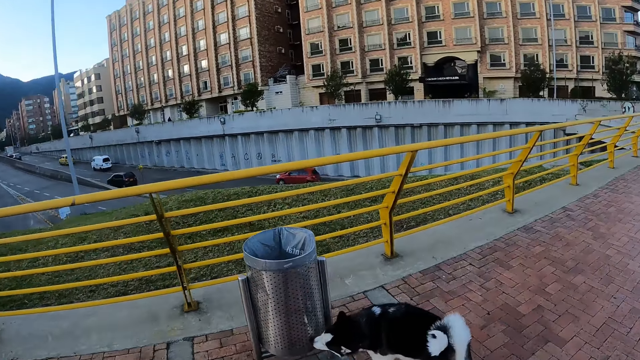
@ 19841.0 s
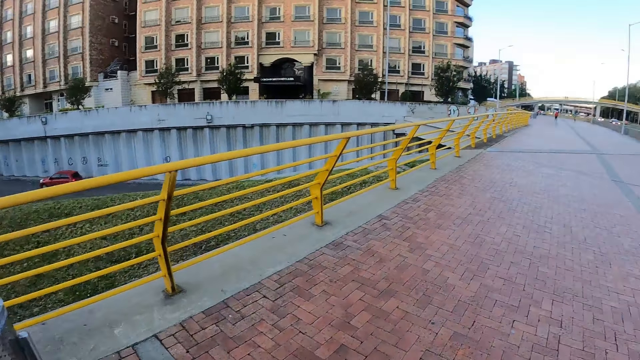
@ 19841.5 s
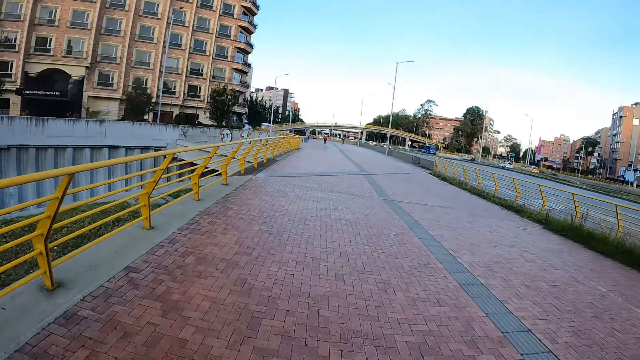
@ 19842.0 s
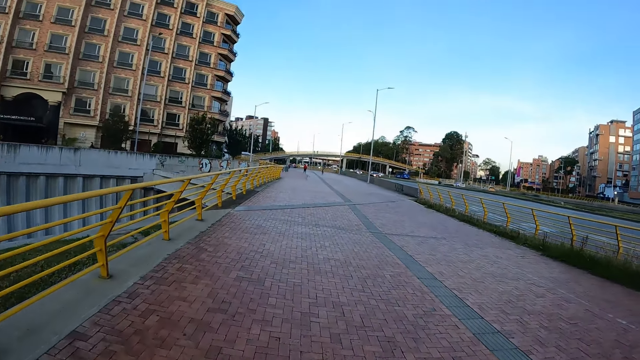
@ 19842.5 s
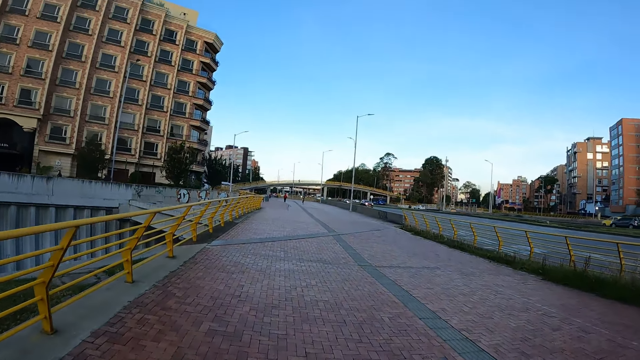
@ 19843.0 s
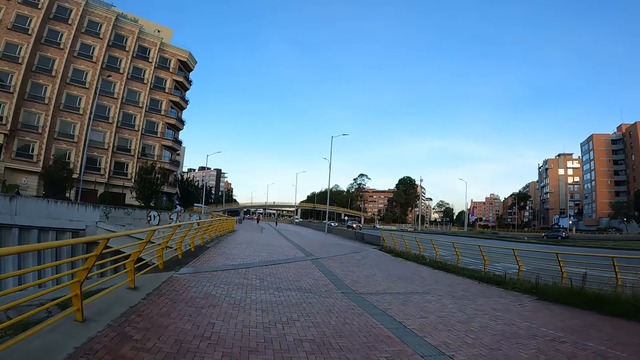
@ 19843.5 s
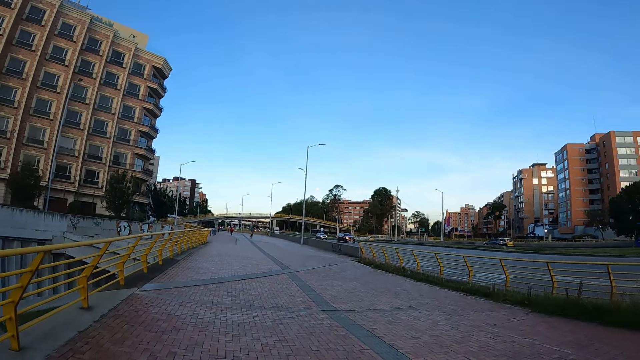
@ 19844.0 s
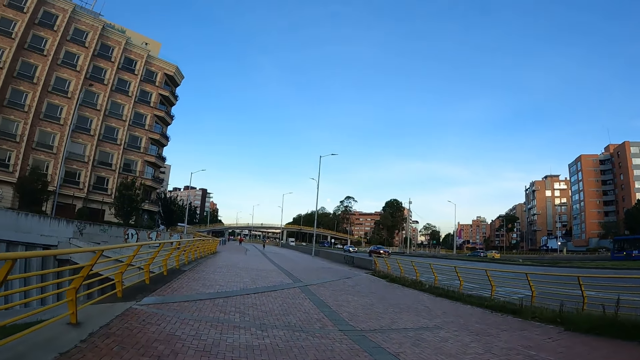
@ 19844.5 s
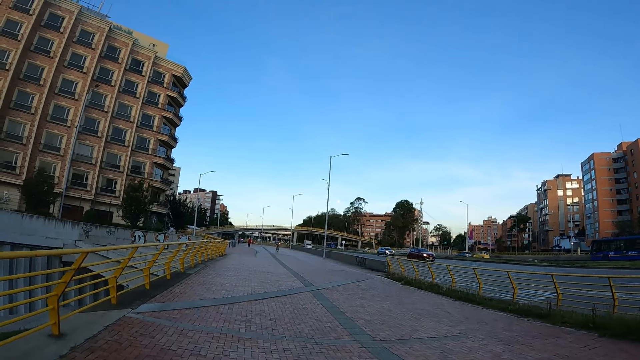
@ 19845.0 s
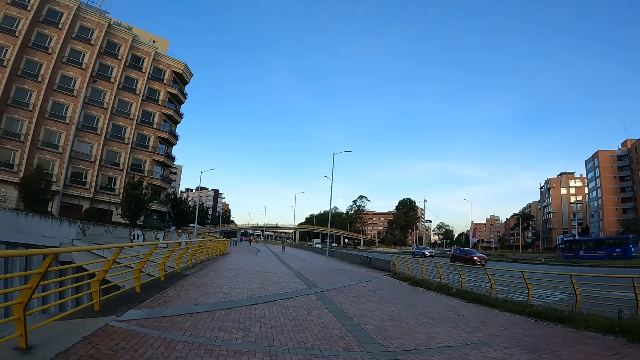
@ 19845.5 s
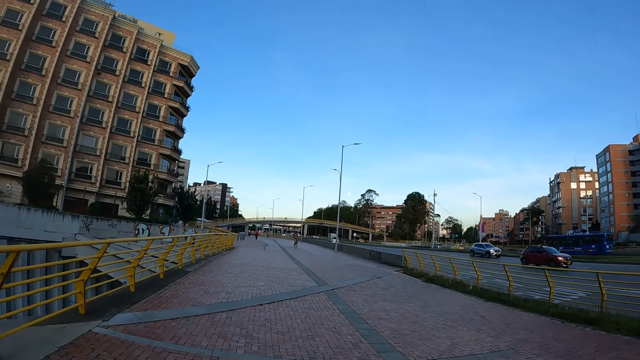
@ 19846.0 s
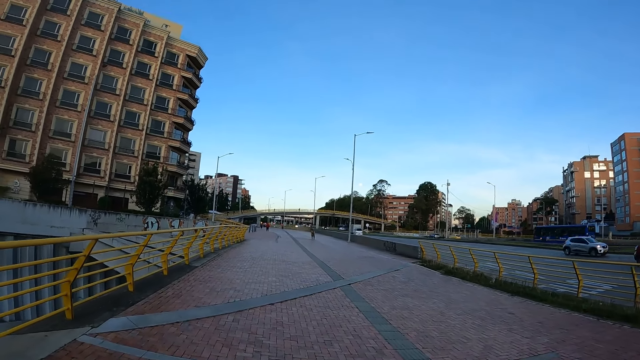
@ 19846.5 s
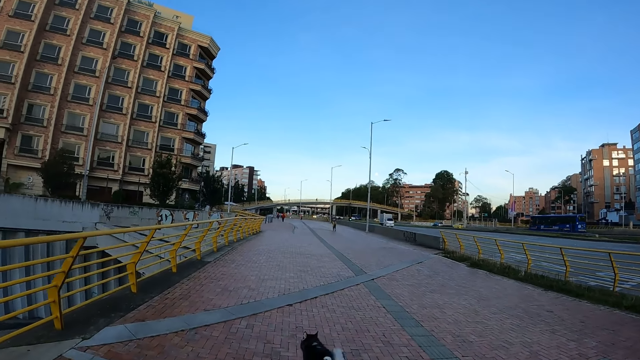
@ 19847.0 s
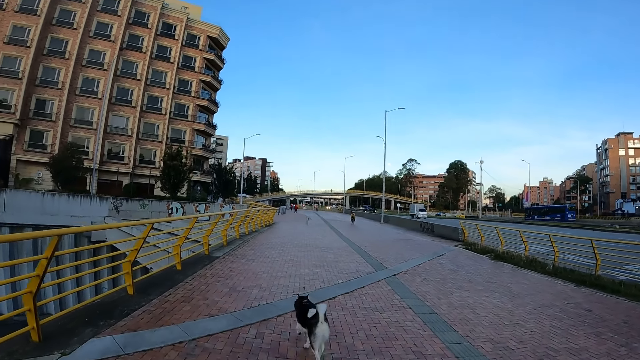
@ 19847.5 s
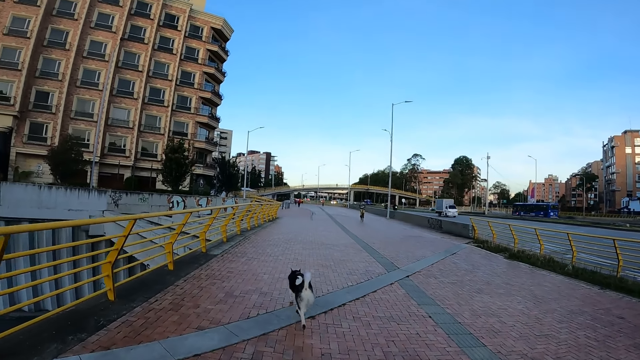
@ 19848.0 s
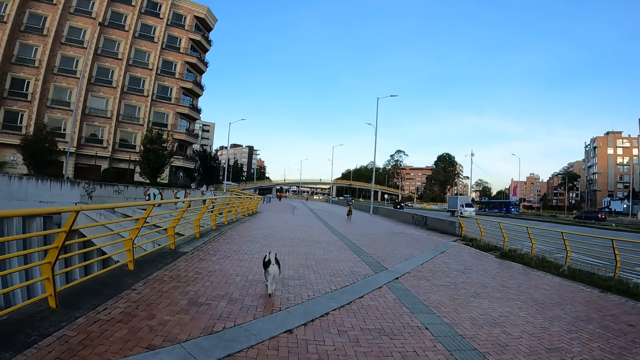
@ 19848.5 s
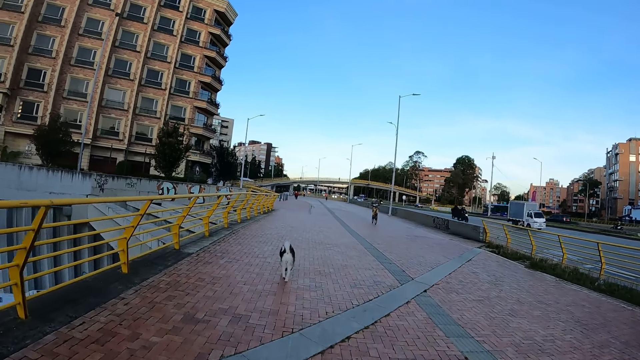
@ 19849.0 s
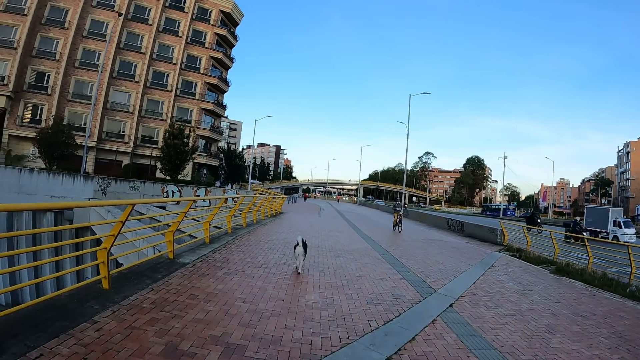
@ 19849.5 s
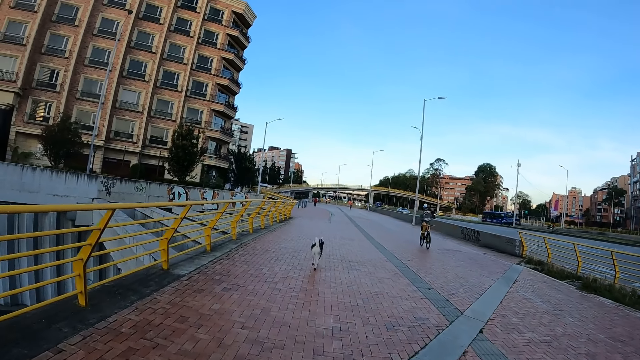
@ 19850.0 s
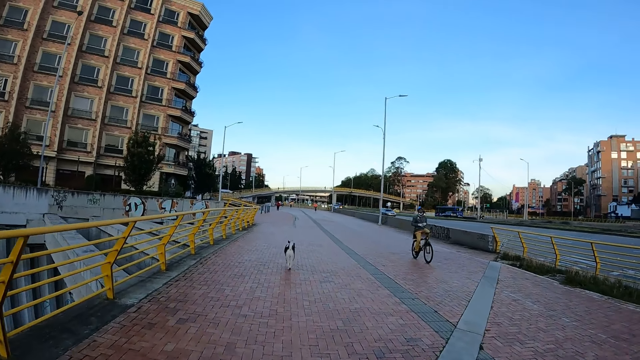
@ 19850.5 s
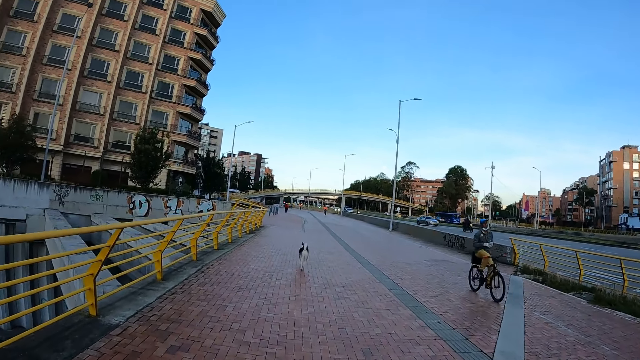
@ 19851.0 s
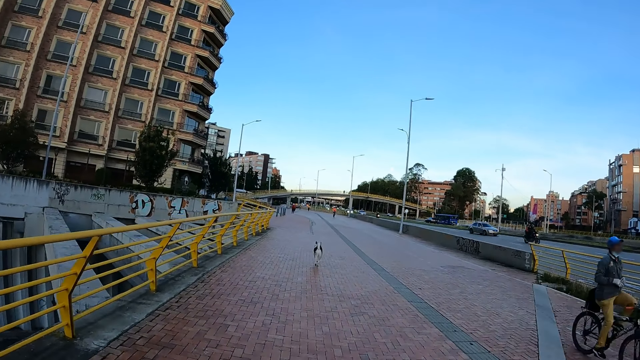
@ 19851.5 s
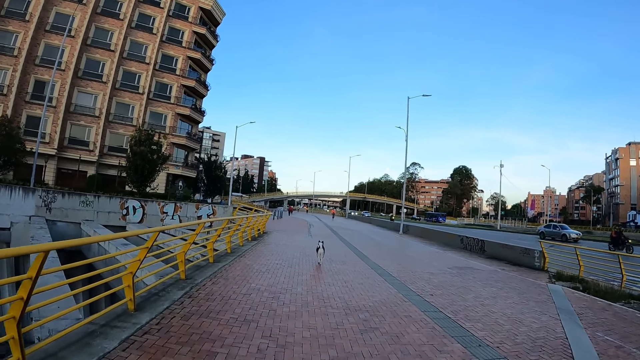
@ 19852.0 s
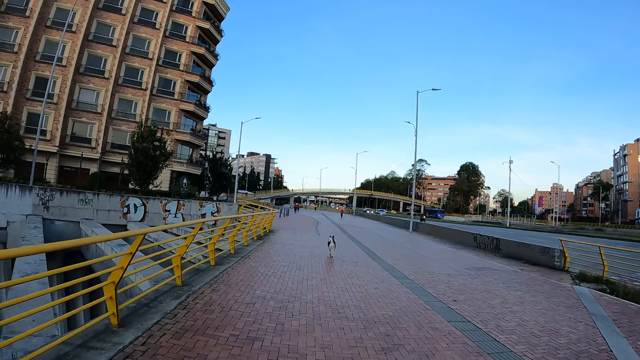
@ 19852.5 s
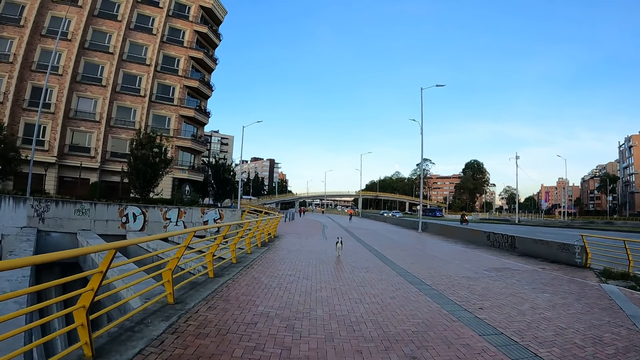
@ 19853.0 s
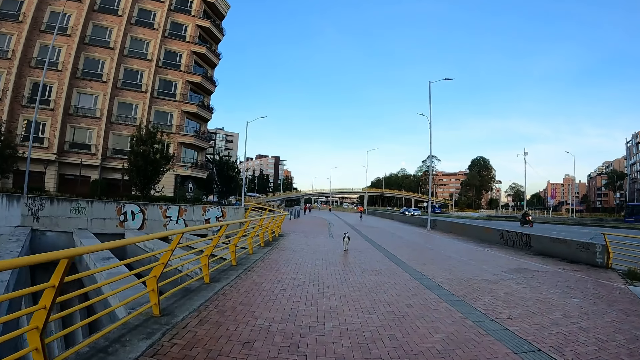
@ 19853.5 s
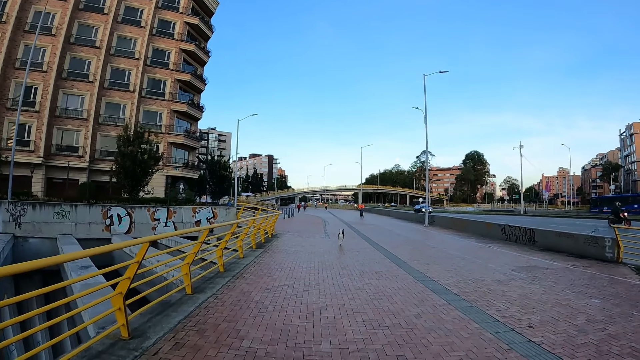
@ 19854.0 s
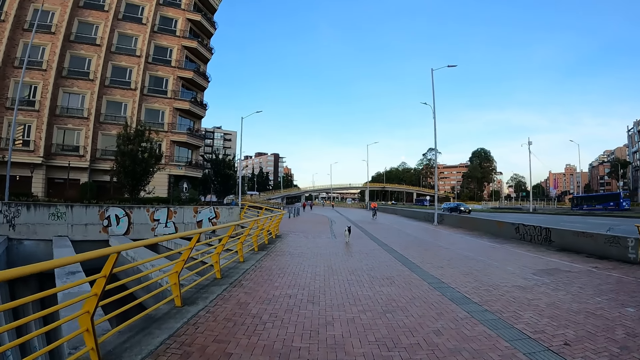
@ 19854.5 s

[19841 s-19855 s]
The camera wearer walks on the pedestrian path in the street. Their dog walks on the street. A cyclist drives past the camera wearer.

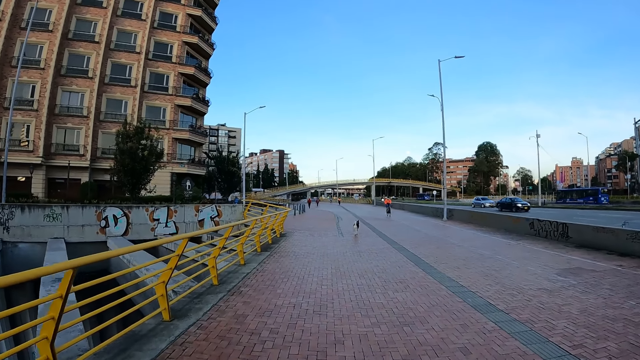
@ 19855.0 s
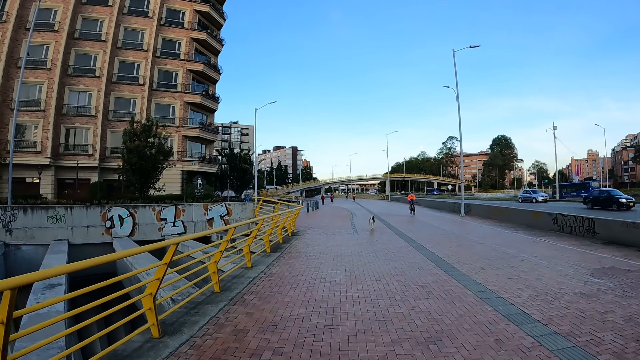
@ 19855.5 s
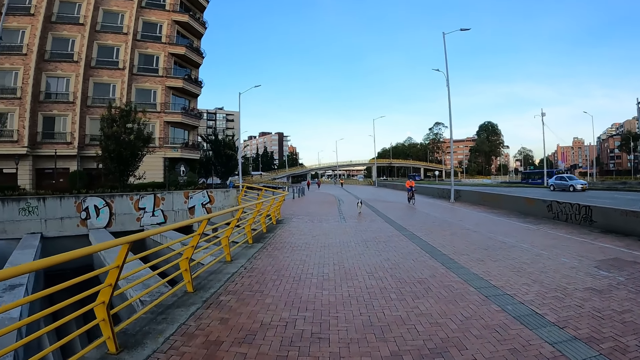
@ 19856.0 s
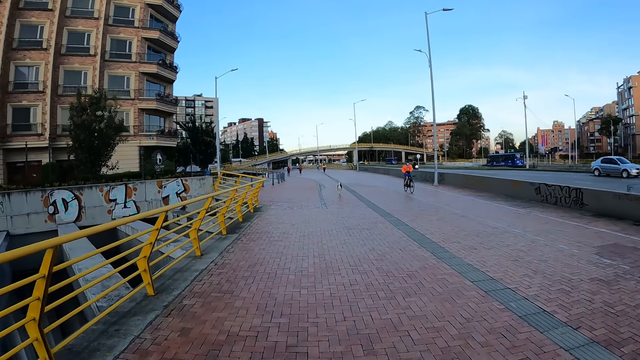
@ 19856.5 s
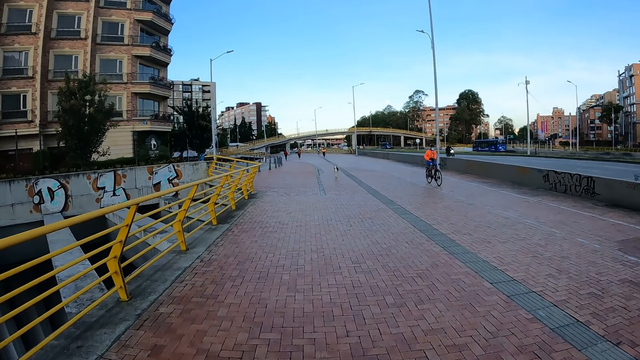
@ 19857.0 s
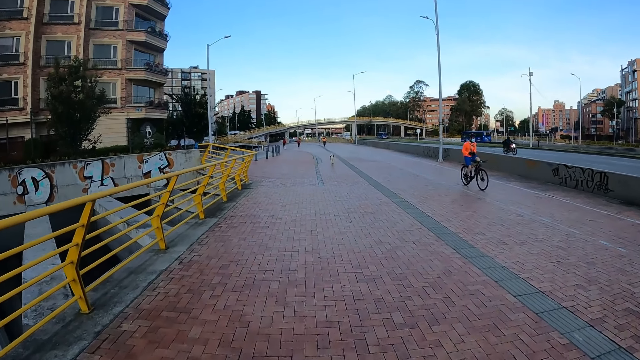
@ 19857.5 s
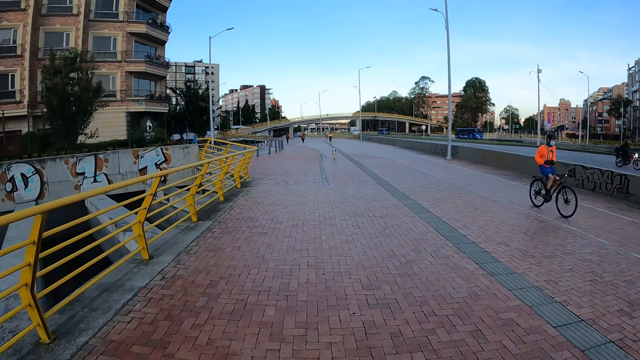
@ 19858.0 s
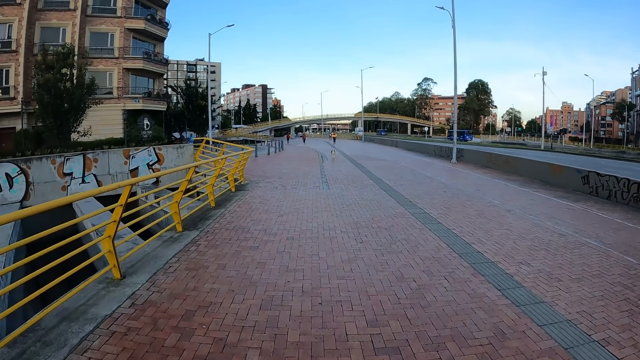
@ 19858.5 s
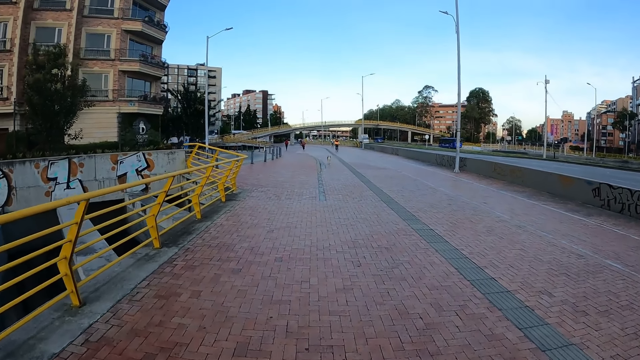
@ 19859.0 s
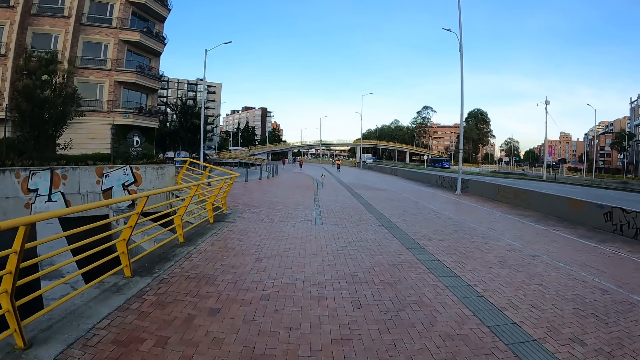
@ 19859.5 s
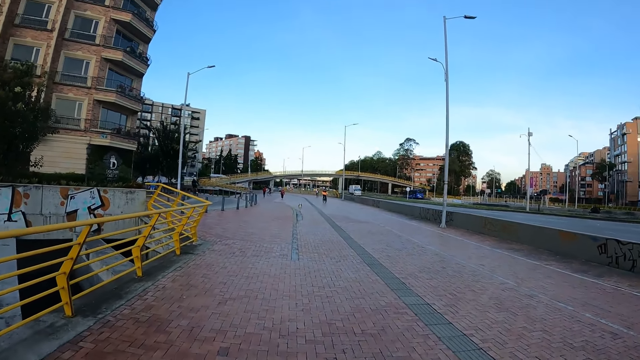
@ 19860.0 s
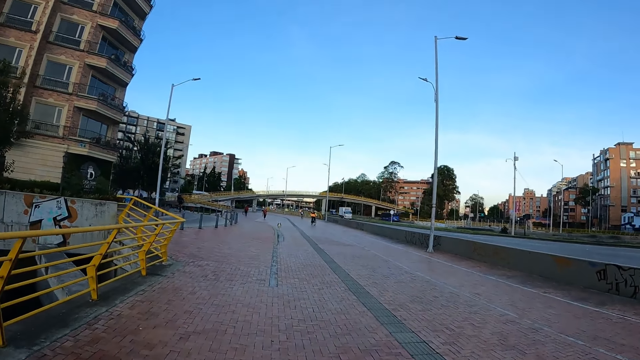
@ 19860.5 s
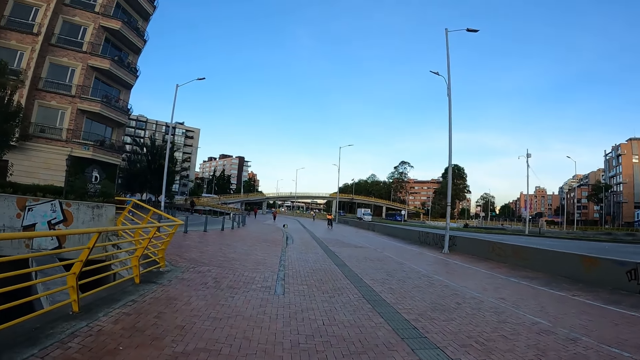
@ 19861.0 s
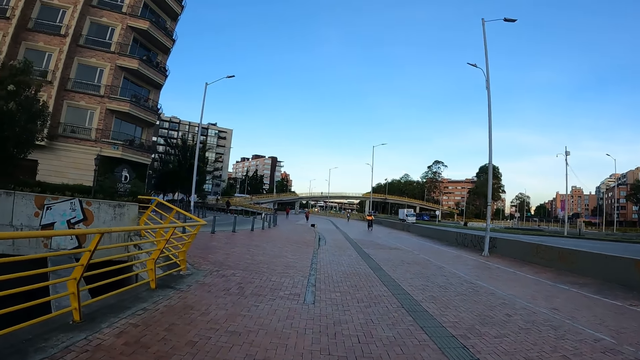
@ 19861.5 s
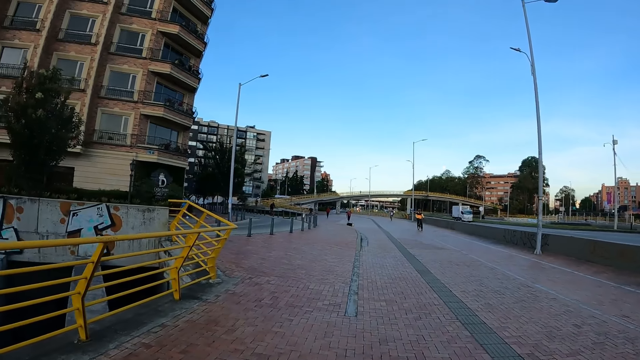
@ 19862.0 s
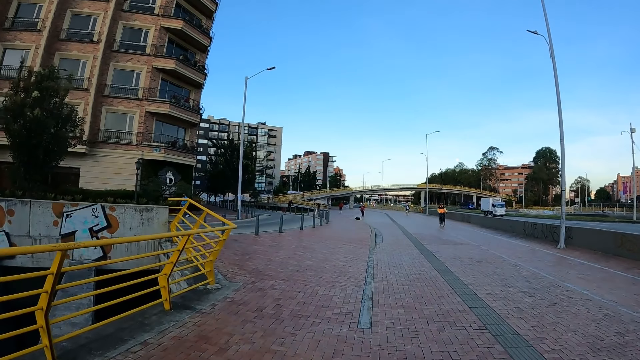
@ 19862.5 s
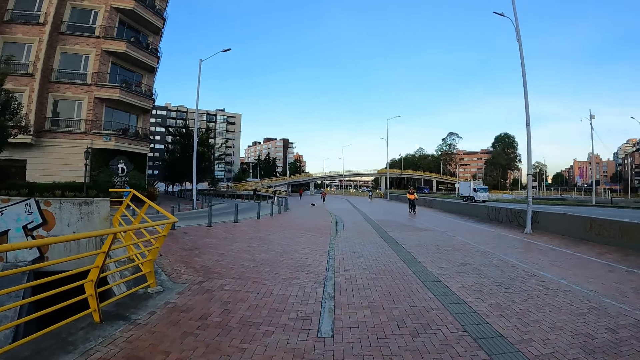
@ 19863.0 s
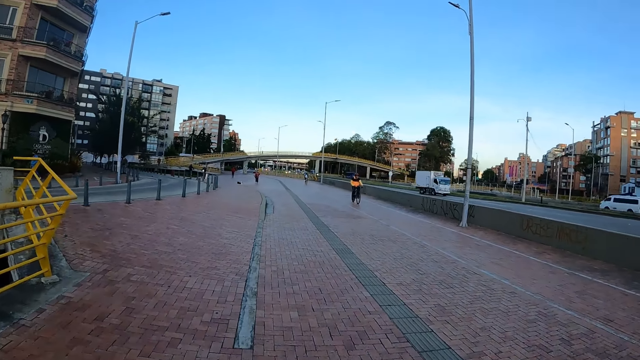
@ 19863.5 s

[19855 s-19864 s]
A cyclist drives past the camera wearer.
